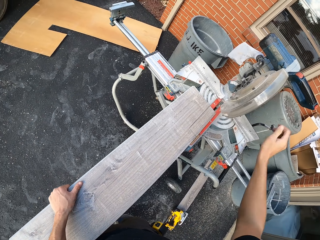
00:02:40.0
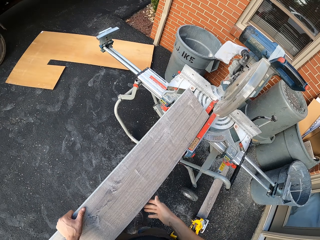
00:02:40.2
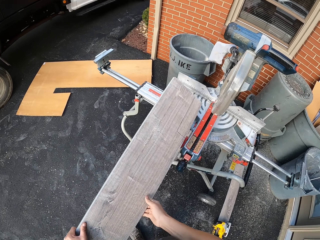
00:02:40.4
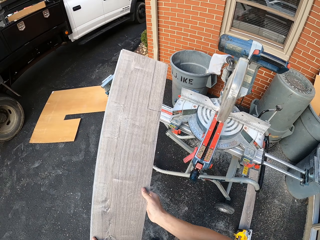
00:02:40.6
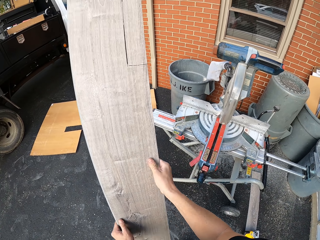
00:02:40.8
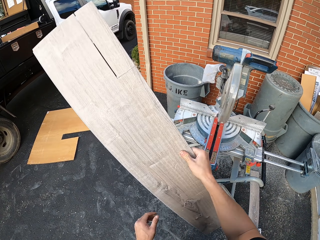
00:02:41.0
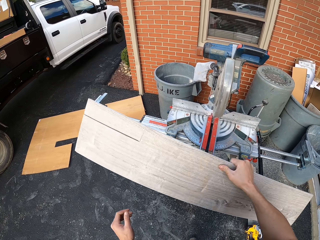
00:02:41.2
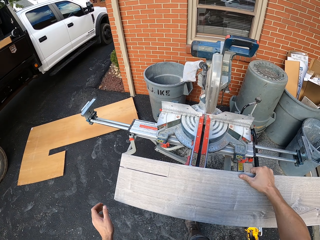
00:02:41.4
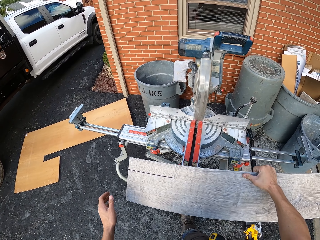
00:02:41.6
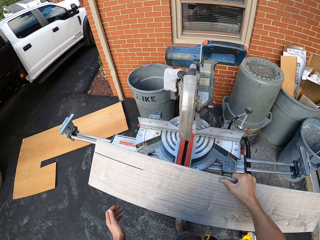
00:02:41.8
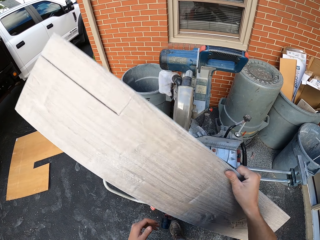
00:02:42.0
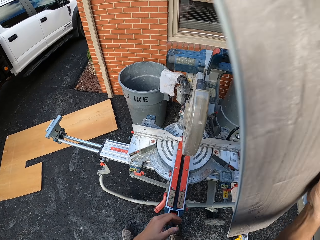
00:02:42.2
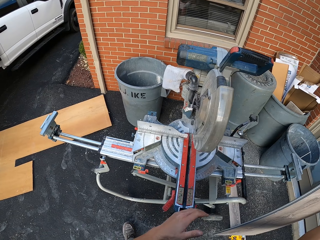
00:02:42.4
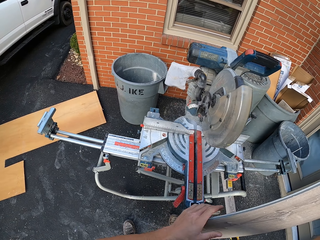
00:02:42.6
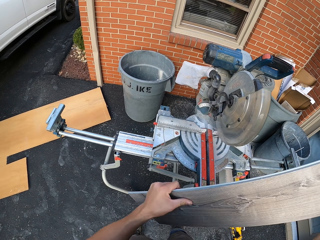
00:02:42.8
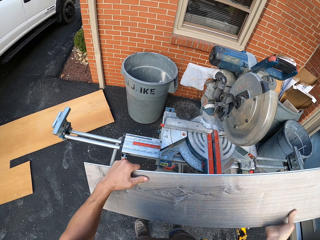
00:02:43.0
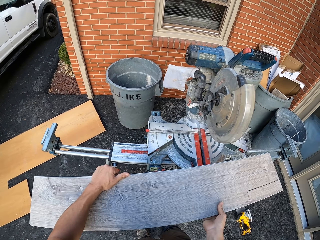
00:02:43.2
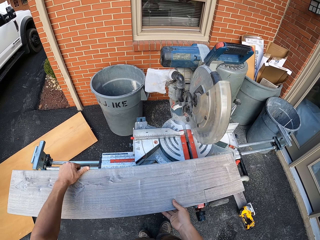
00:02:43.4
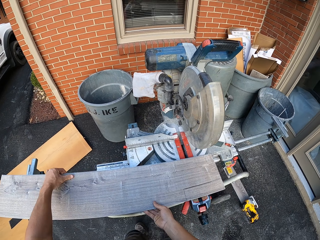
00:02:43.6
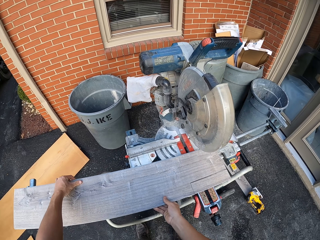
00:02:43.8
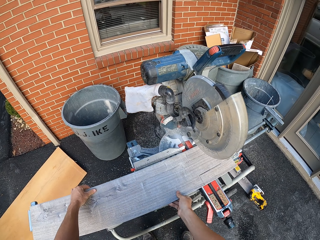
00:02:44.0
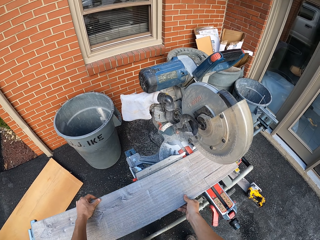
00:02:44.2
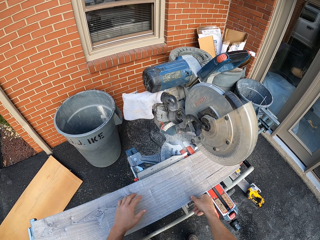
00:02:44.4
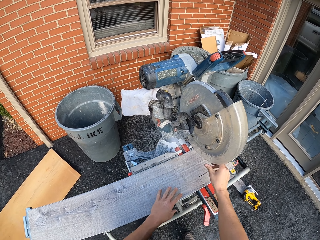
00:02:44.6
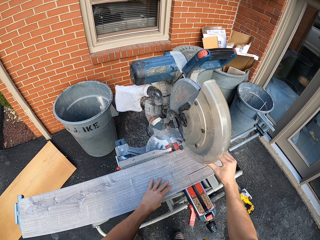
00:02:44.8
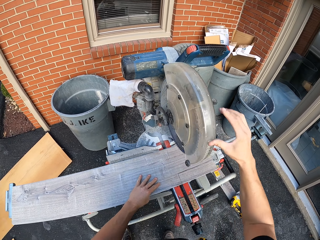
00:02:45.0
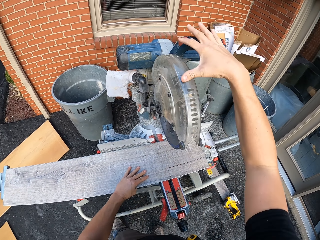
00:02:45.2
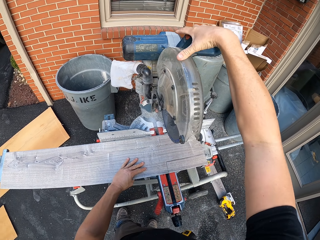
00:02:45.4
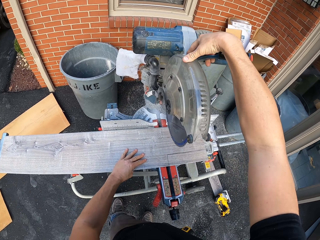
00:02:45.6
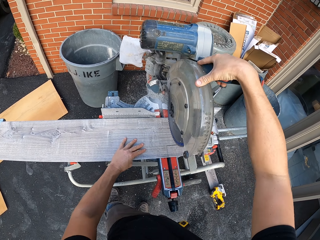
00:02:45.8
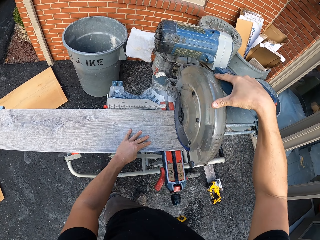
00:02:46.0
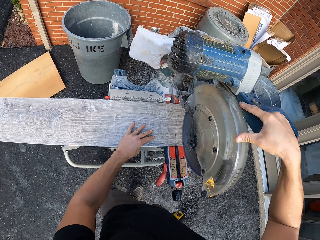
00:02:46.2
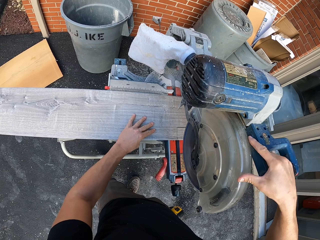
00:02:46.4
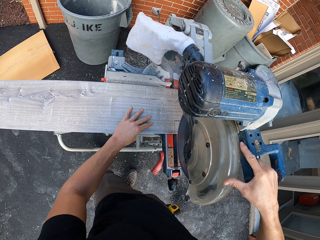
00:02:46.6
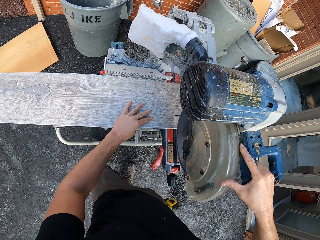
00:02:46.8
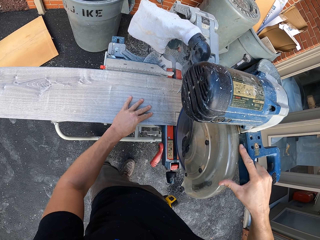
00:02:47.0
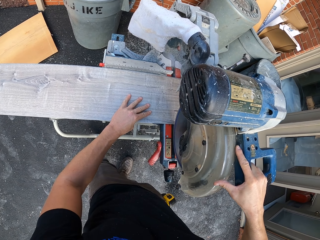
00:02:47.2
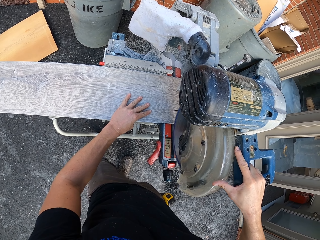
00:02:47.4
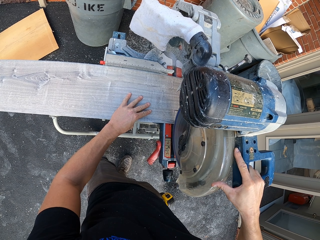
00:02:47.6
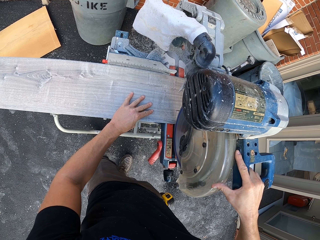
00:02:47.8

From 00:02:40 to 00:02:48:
The camera wearer swings the right hand. They turn the tile with both hands. They put the tile on the wet tile saw. They hold the wet tile saw with the right hand. They cut the tile using the wet tile saw.

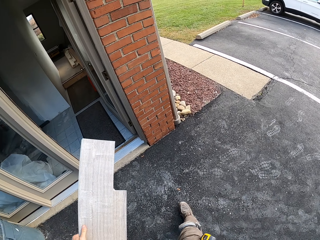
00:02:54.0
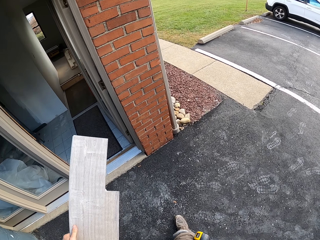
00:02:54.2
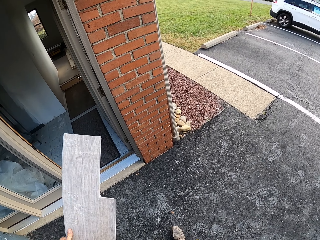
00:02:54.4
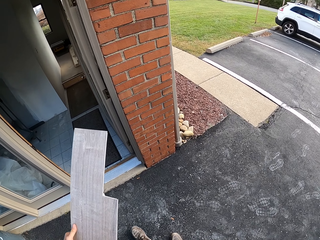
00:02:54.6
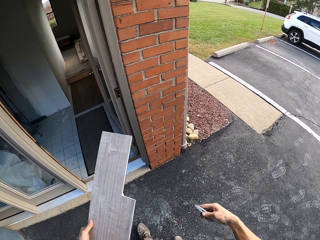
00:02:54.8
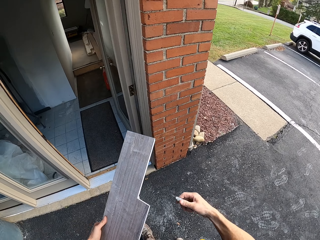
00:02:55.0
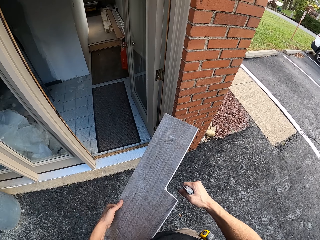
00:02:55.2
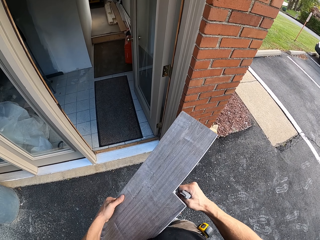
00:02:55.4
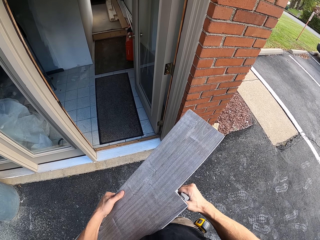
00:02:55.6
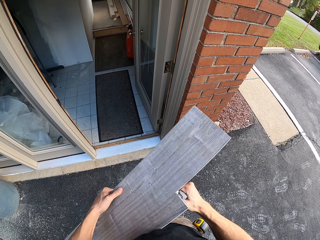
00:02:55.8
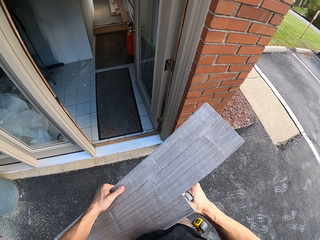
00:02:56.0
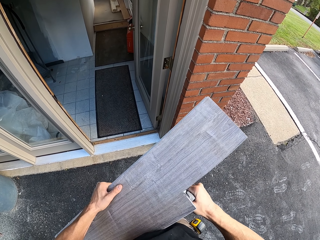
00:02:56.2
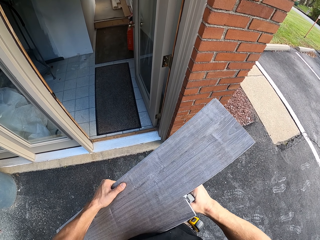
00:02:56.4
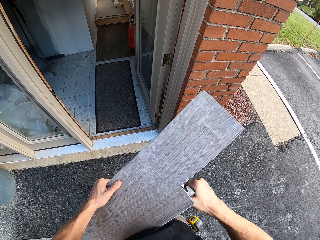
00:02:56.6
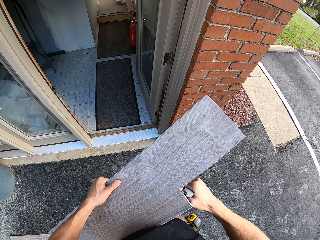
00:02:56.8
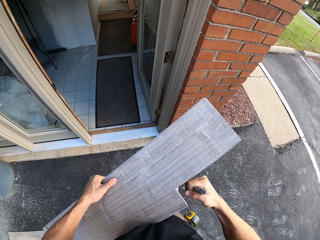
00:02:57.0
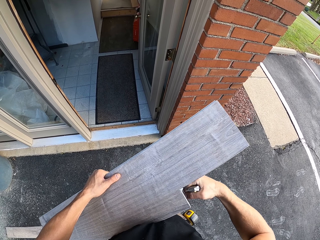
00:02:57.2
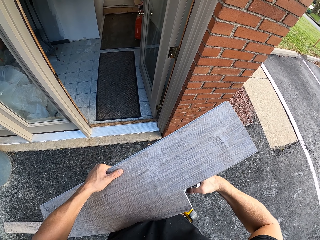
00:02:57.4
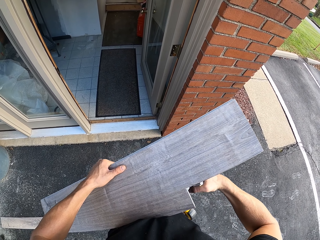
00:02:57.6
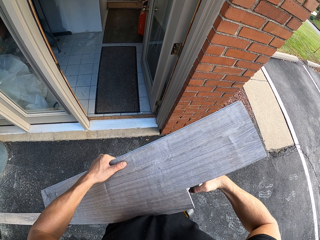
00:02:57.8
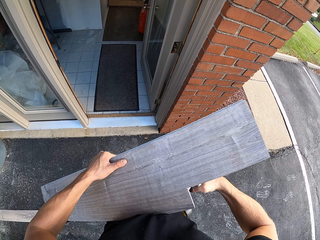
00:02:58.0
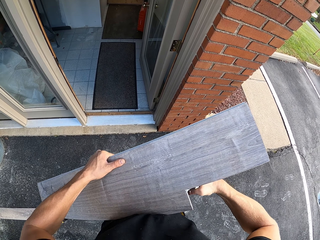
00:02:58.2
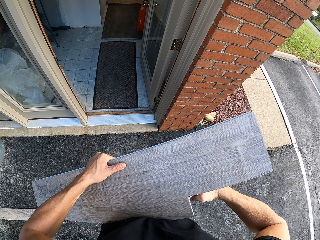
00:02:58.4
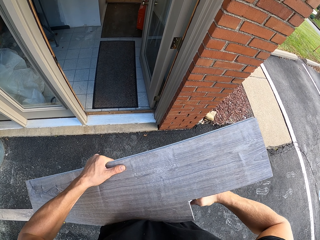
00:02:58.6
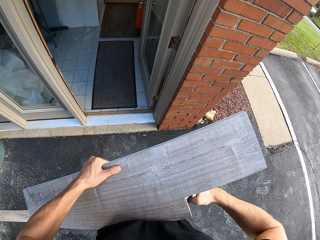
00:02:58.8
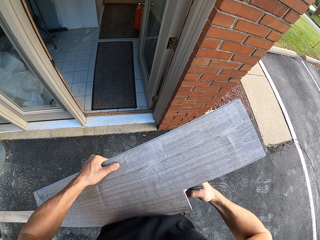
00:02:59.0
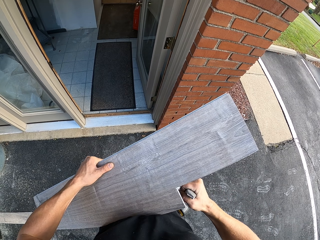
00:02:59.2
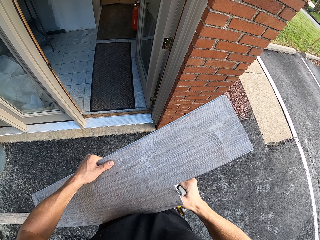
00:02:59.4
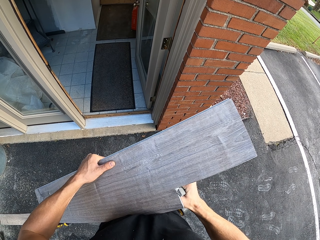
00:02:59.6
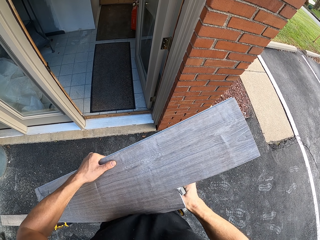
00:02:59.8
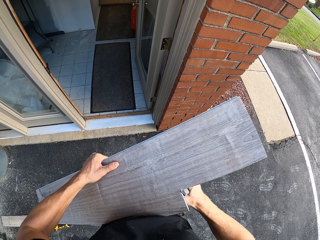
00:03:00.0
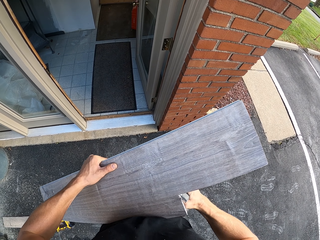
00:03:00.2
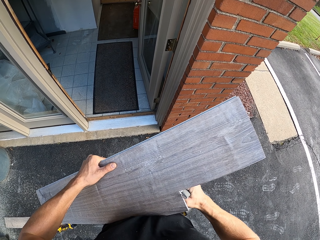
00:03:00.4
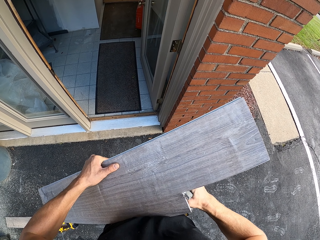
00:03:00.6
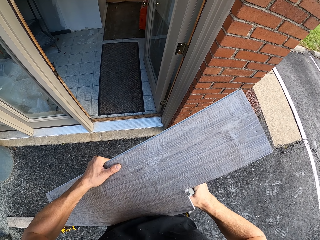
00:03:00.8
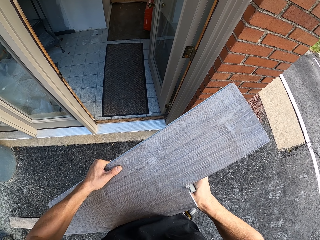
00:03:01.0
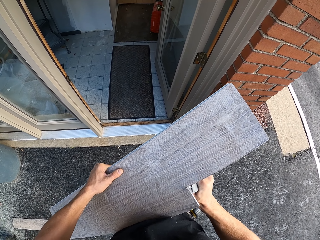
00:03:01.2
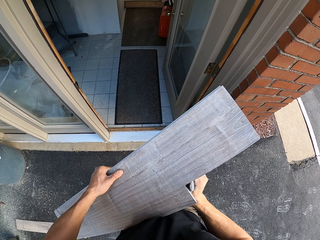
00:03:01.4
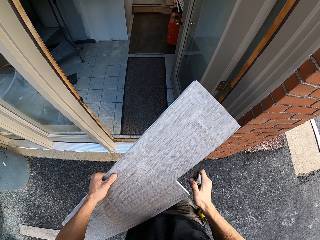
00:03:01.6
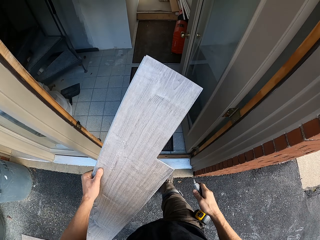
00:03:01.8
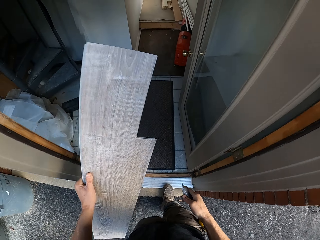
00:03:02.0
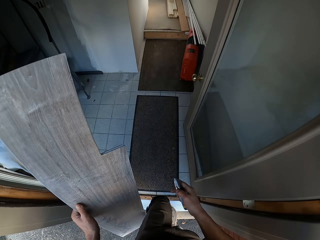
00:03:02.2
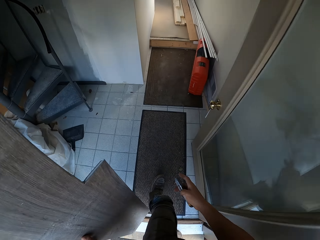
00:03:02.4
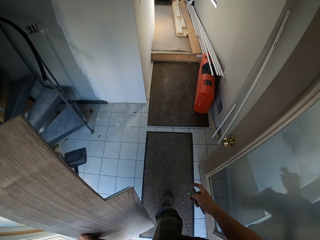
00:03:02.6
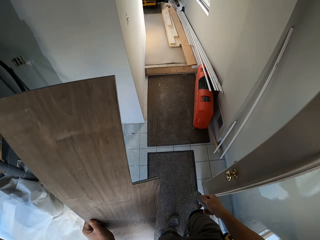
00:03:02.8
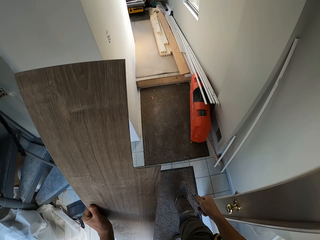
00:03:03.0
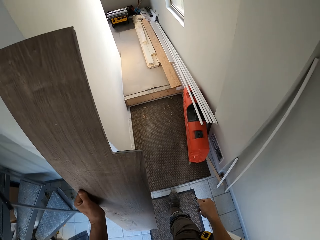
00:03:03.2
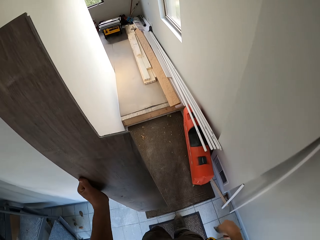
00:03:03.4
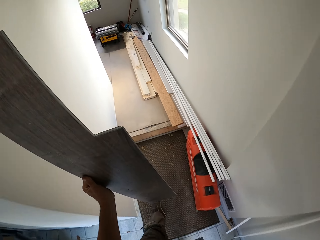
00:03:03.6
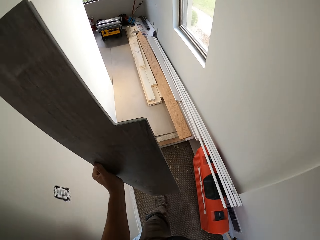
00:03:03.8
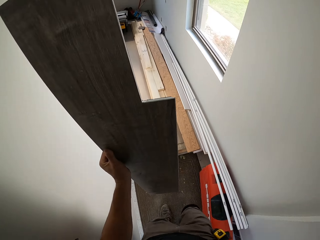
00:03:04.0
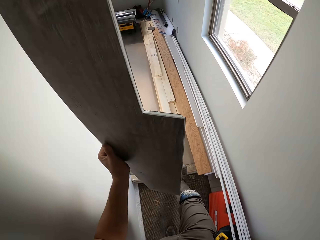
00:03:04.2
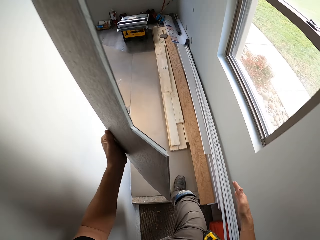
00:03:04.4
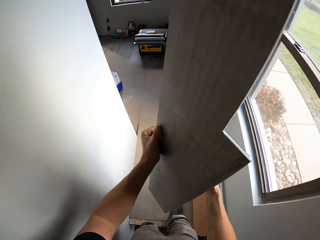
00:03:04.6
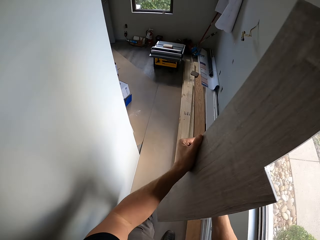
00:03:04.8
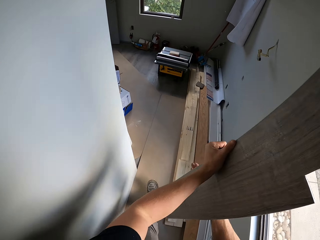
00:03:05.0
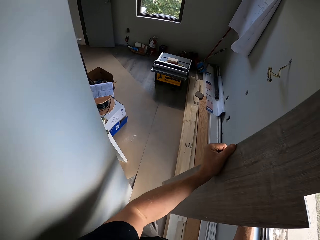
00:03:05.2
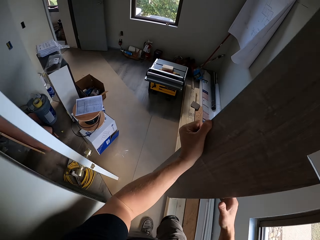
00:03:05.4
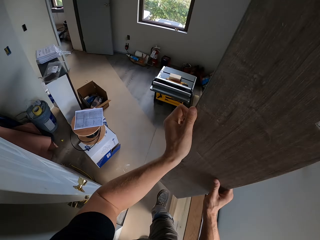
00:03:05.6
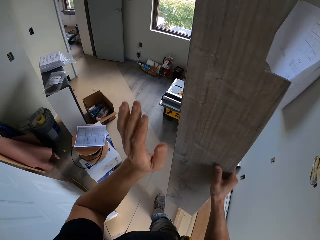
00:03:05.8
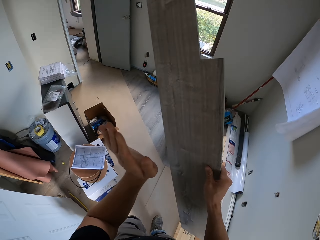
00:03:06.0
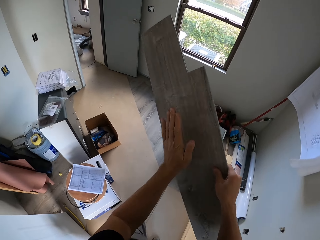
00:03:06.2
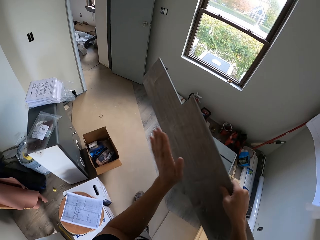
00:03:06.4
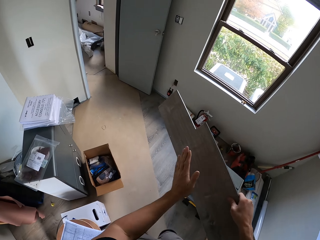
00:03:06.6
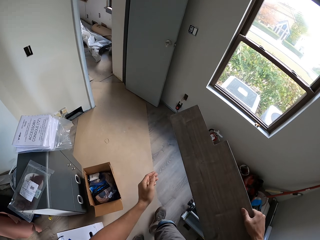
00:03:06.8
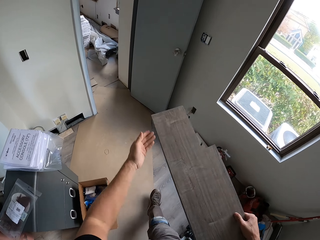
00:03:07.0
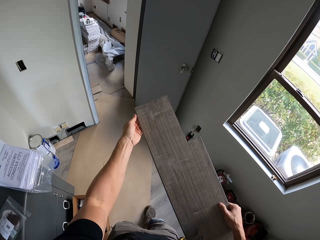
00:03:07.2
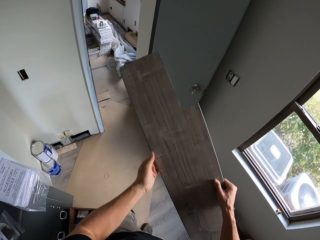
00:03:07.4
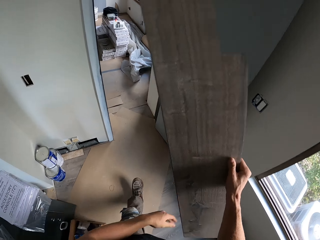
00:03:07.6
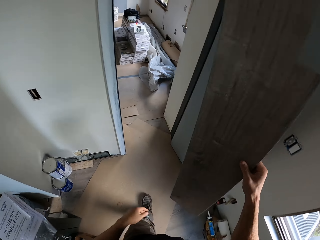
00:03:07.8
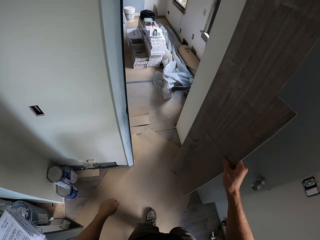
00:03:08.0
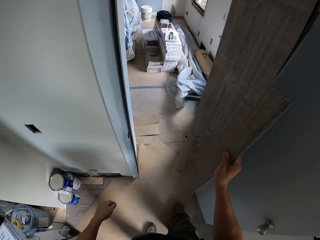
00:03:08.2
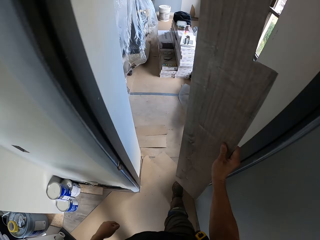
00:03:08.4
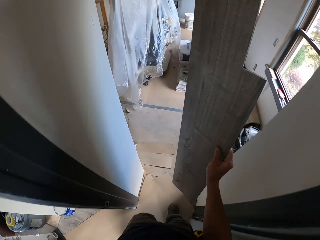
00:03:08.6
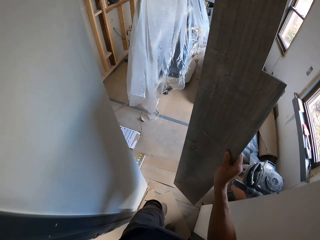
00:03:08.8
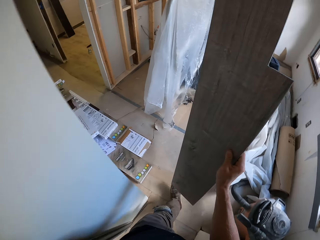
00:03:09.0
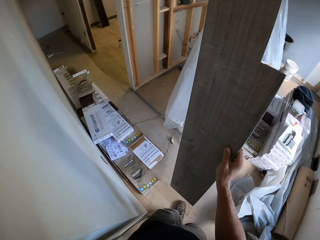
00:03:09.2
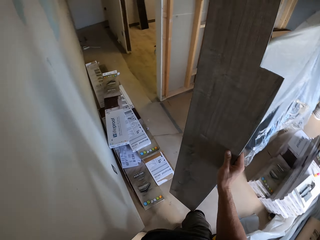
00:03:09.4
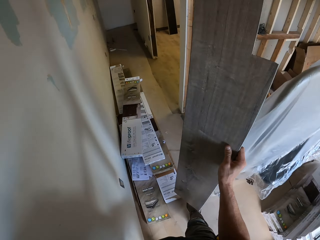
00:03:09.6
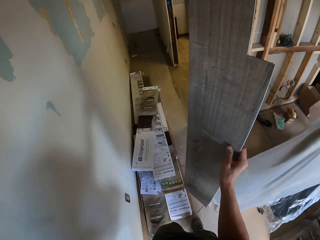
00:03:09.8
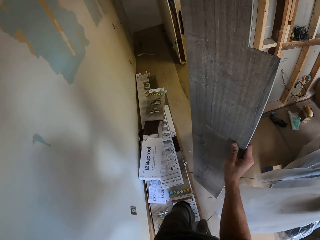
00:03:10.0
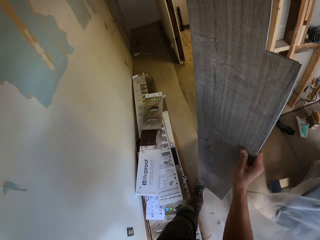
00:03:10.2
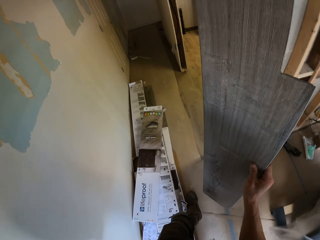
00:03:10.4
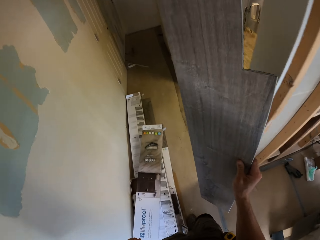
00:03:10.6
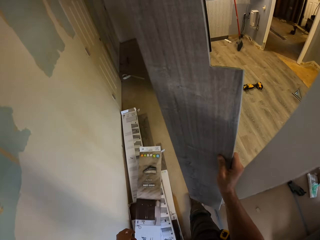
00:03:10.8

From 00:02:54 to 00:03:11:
The camera wearer lines the corner of the wood tile with a knife. They trim the tile using a tile cutter. They walk in the house. They swing the right hand. They put the tile cutter in the pocket. They hold the tile with the right hand. They wipe the tile with the right hand. They walk in the house.
